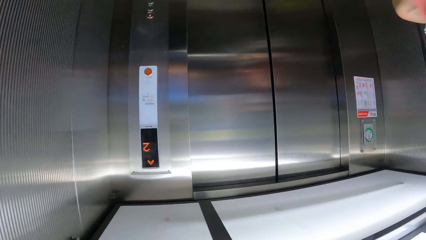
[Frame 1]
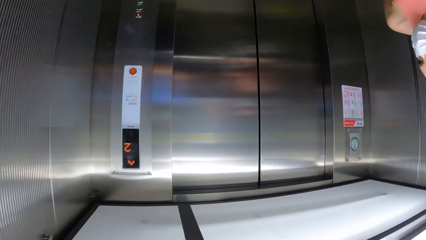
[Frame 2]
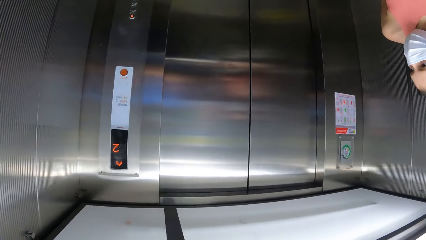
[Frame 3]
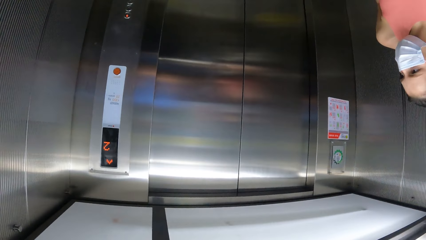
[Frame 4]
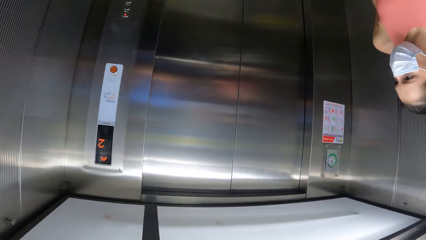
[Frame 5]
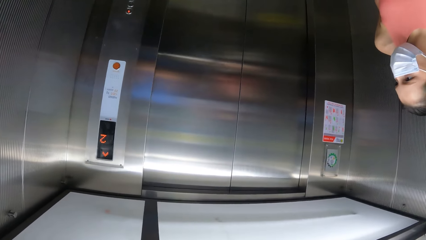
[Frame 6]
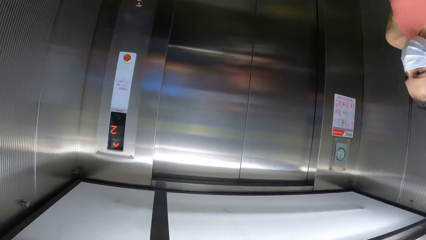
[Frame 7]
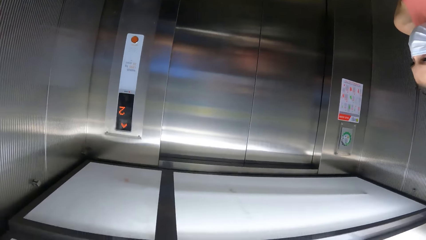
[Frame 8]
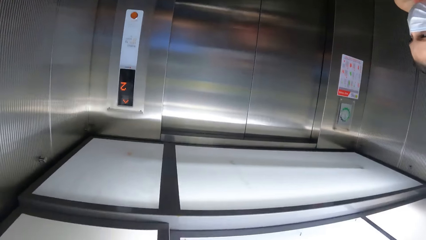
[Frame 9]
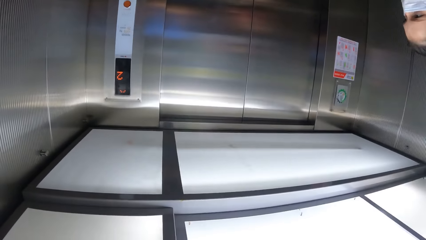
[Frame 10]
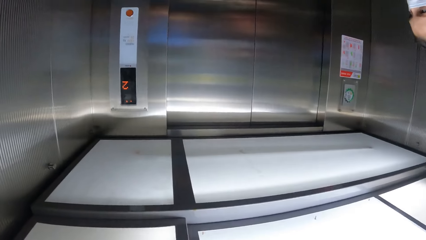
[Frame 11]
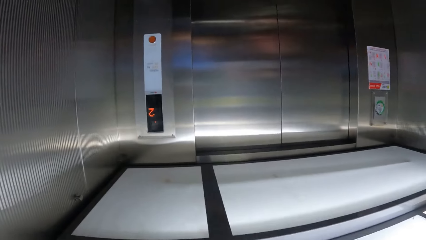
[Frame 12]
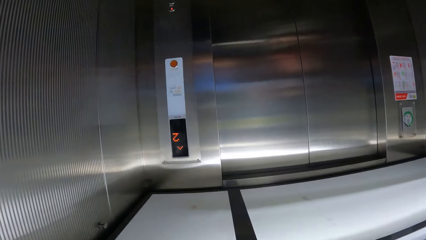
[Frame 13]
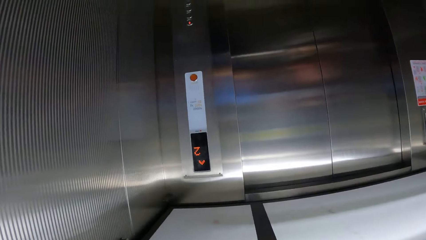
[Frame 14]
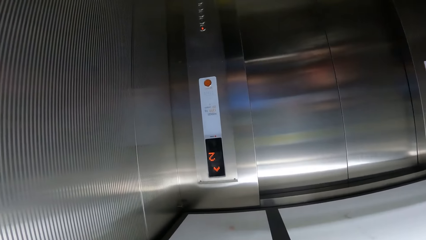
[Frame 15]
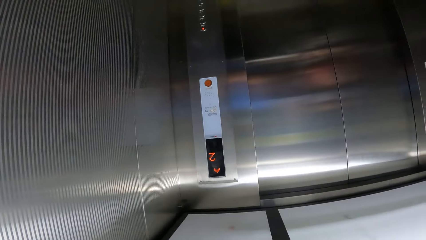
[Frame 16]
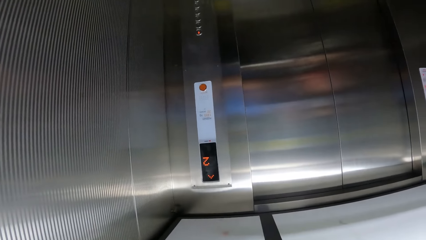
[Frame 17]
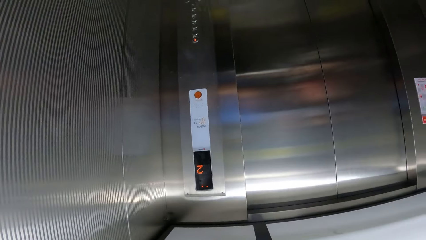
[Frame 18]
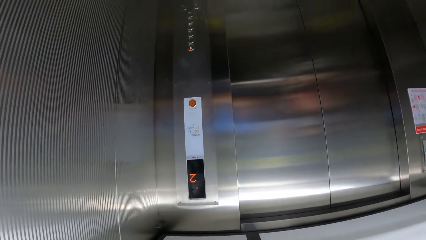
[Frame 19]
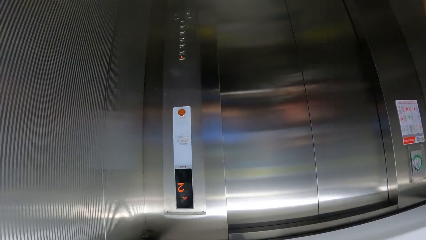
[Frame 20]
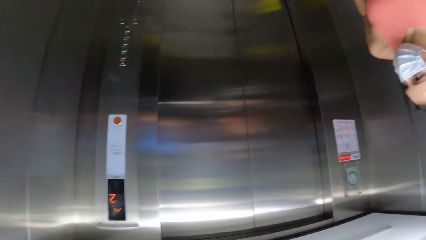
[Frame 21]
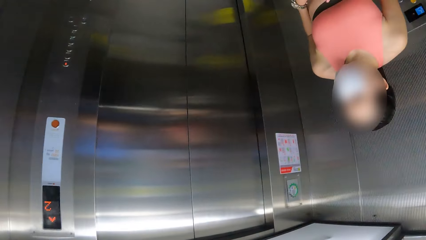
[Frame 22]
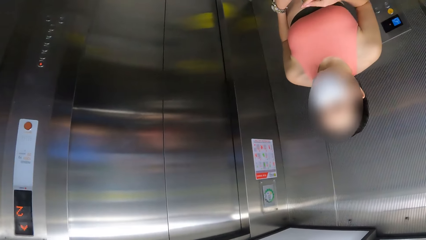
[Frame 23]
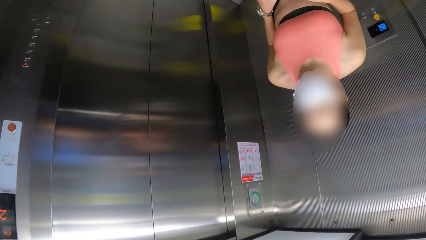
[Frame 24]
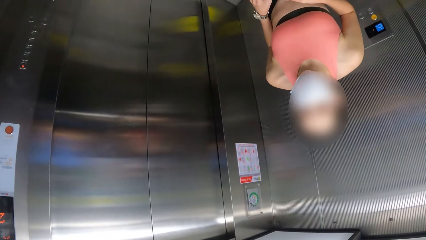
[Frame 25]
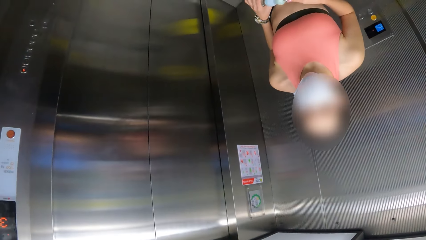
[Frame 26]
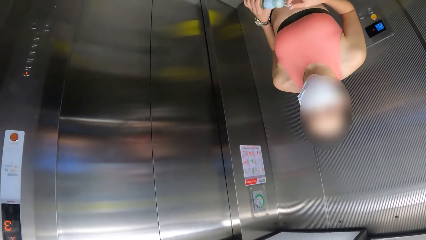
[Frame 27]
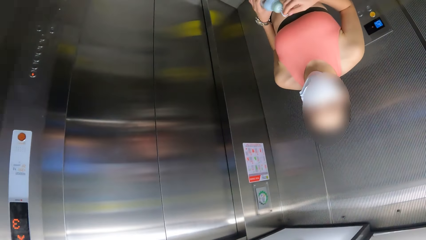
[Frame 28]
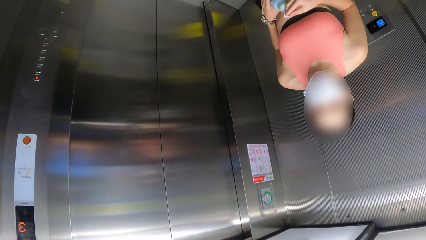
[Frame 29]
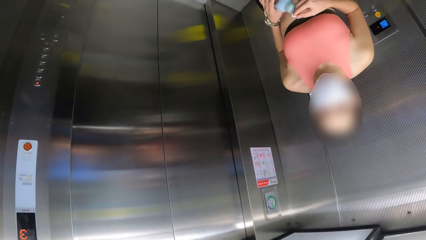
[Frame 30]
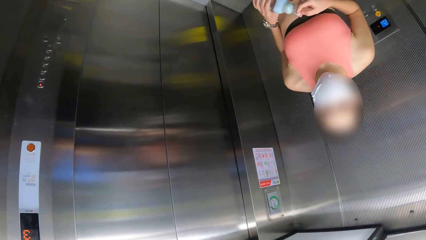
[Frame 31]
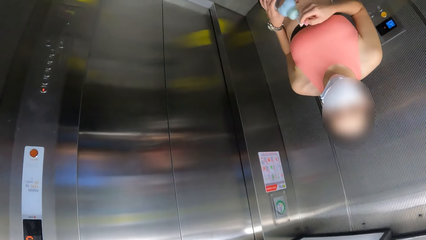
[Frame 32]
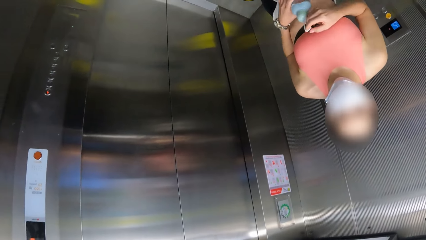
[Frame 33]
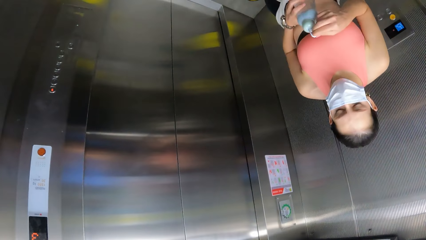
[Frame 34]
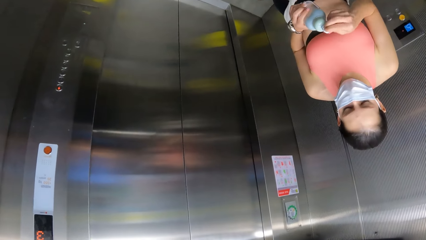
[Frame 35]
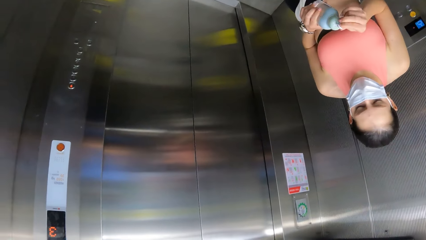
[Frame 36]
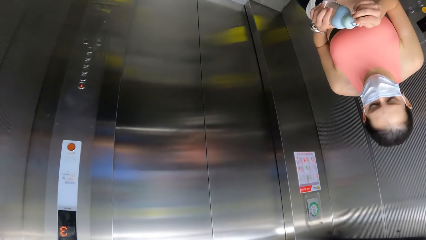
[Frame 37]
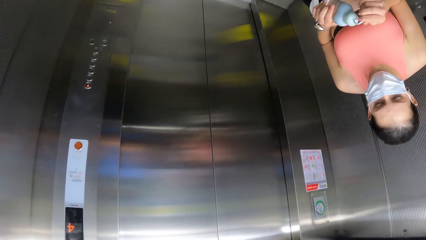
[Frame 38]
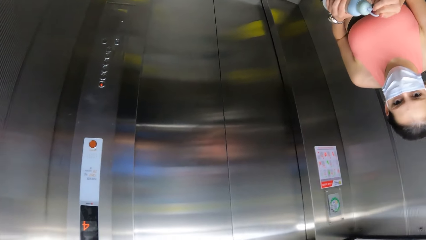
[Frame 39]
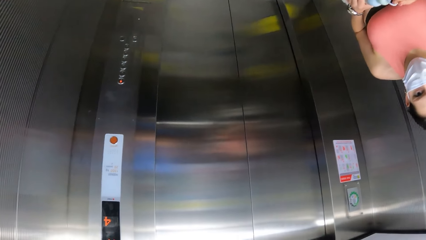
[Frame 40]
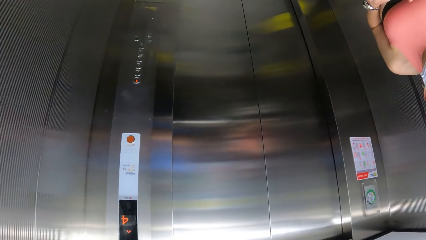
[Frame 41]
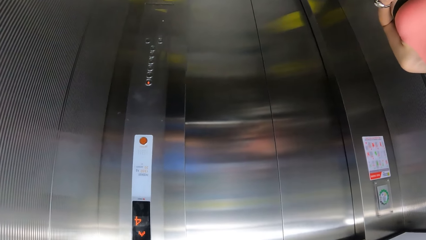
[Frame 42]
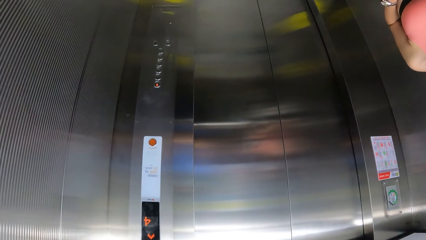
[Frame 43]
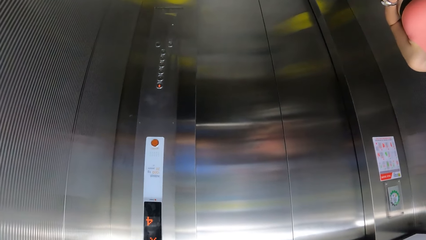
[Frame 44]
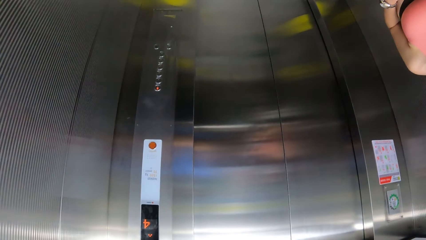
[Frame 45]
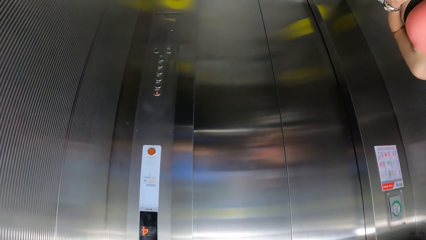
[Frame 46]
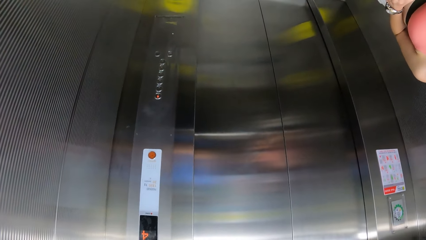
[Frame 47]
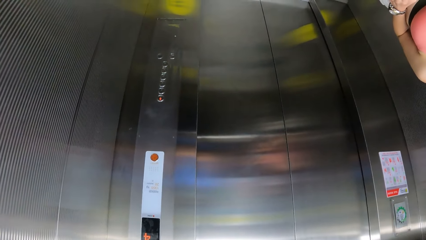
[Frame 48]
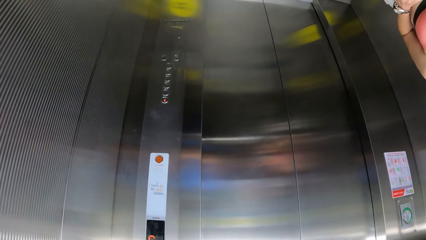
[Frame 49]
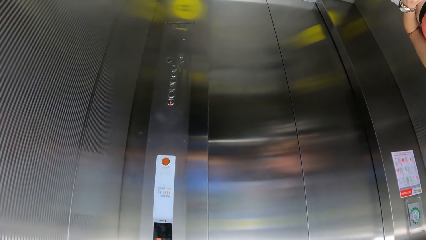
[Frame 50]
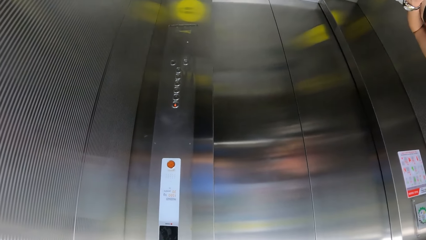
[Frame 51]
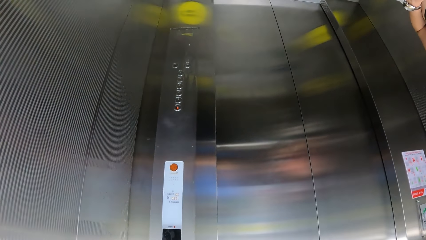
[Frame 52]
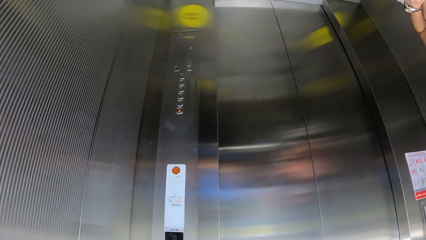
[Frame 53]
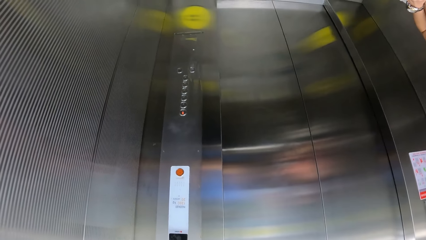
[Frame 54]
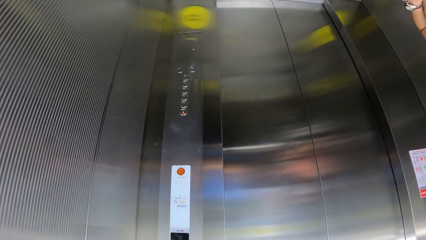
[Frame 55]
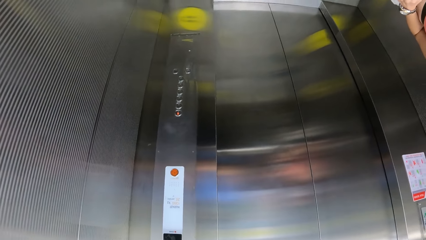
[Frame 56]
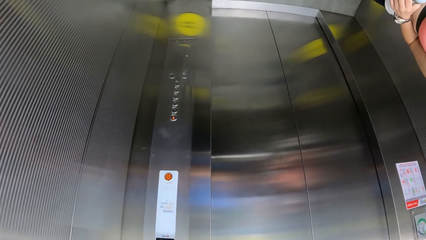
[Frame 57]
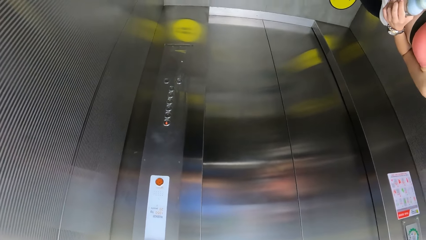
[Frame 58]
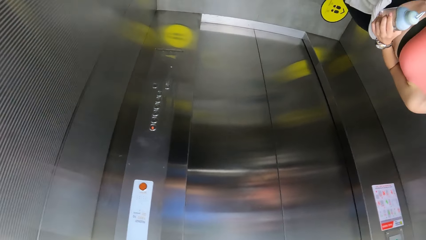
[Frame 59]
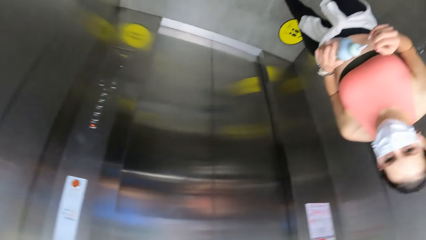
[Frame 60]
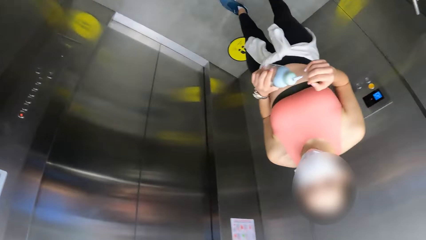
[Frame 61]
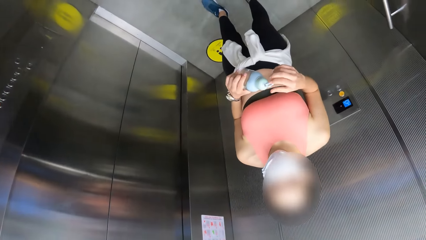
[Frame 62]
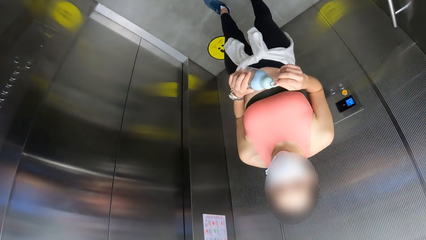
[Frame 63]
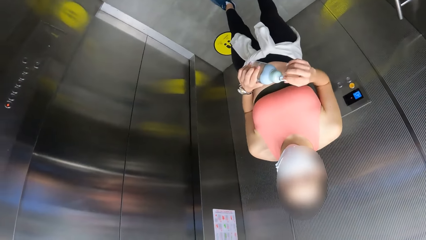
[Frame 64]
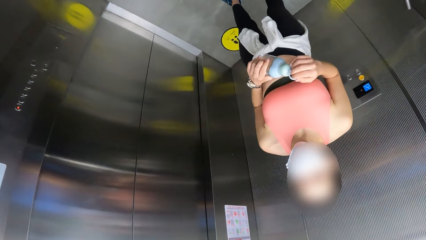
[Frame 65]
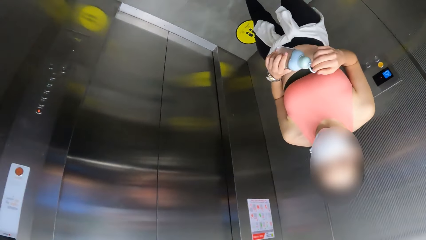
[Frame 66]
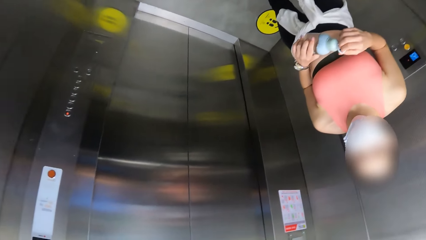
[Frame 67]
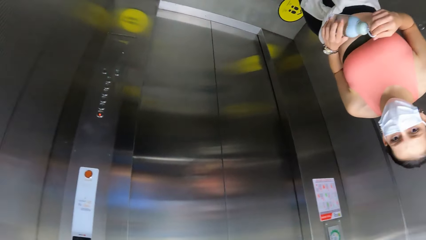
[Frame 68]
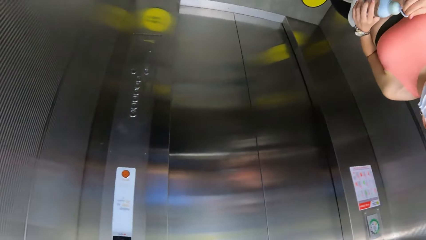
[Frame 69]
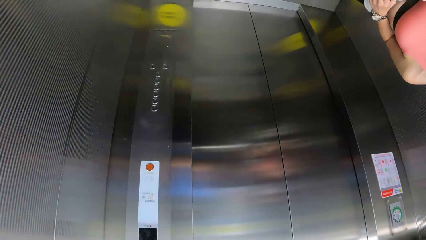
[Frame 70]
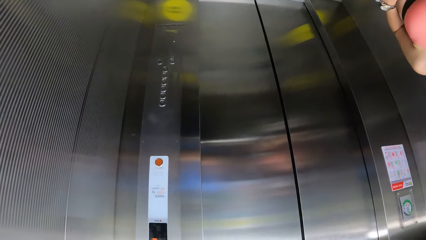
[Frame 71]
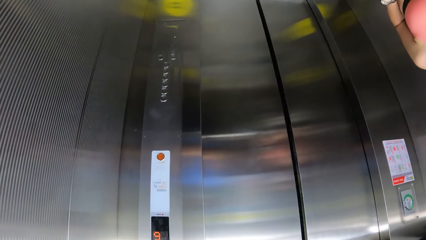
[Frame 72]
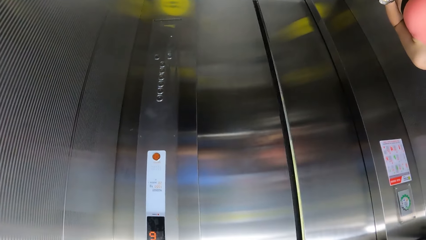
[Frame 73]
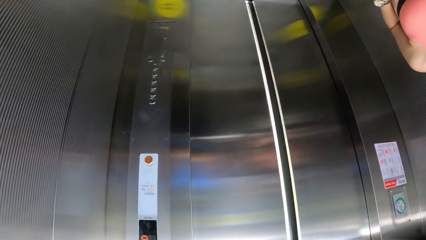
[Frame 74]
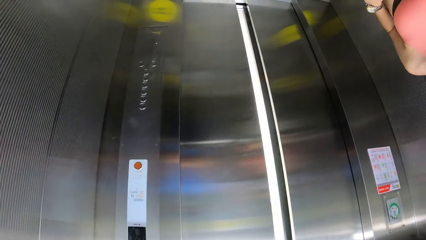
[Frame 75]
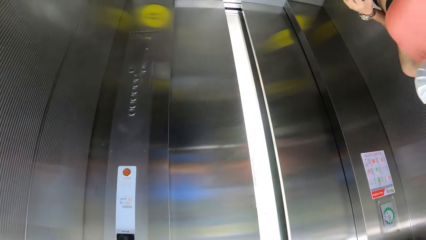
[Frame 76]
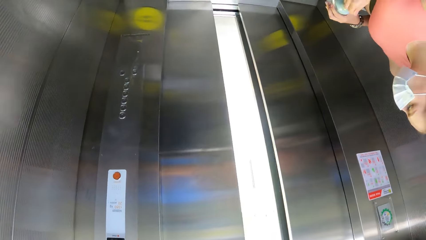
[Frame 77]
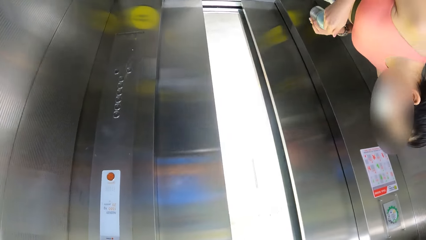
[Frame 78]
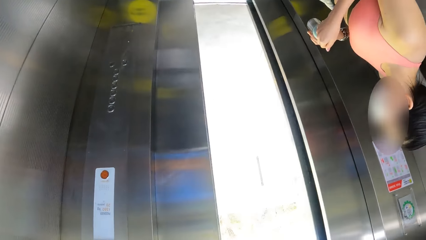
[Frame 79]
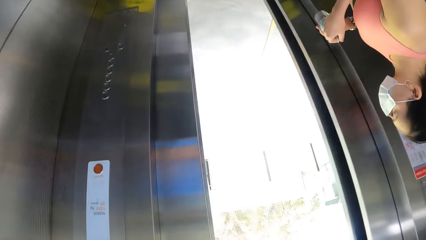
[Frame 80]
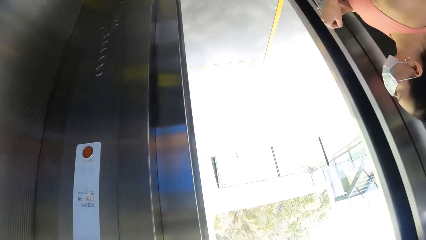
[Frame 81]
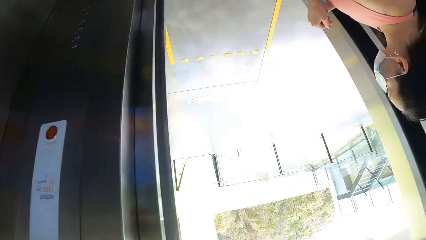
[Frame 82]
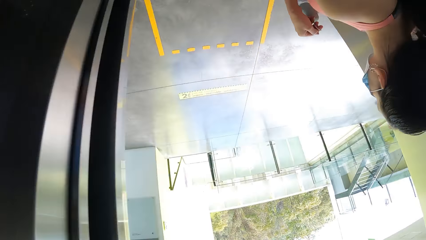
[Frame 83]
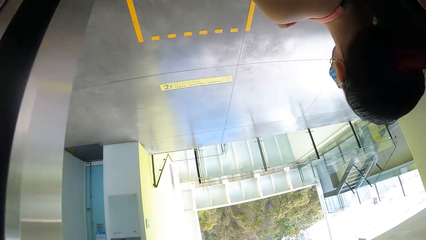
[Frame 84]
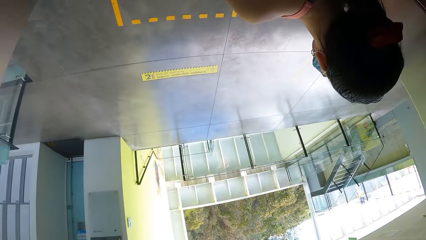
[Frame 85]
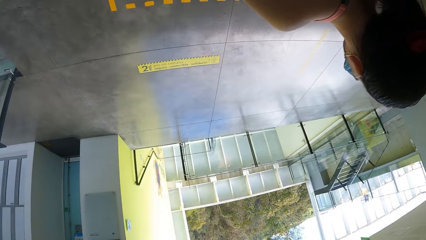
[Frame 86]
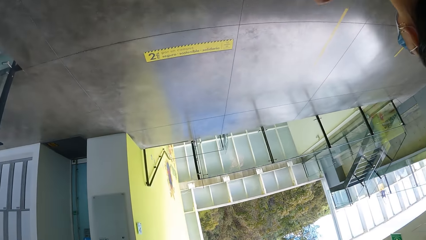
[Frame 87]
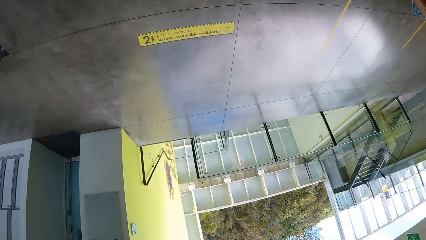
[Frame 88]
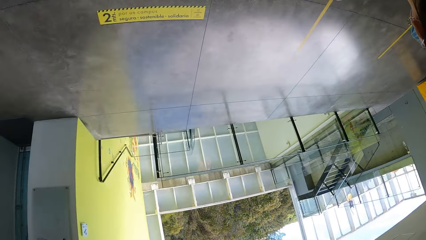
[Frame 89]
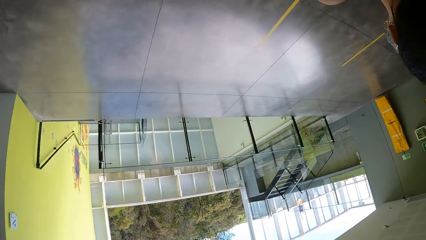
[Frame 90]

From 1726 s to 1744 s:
The camera wearer looks around the elevator. They look at the lady. The camera wearer walks outside the elevator. The lady walks.
